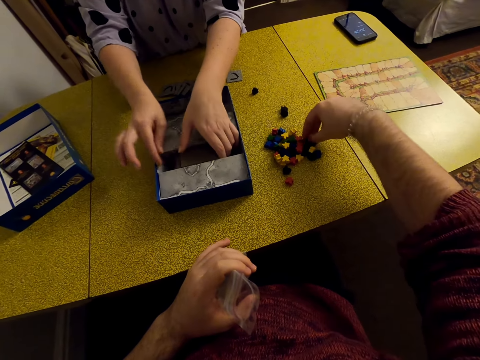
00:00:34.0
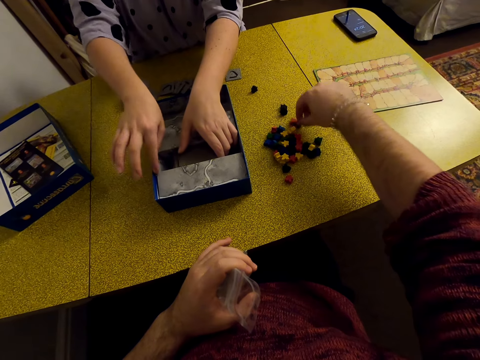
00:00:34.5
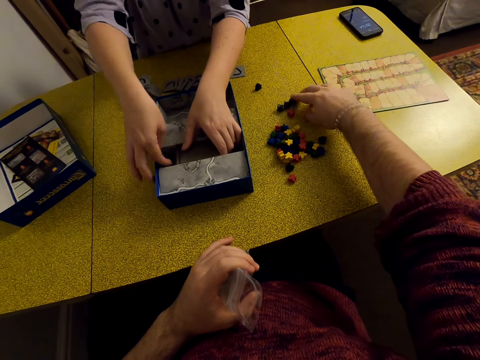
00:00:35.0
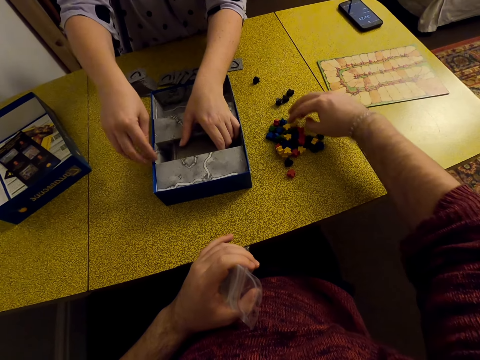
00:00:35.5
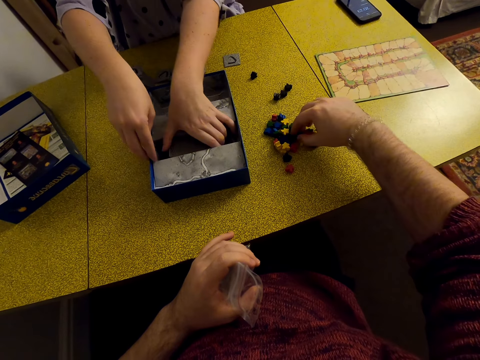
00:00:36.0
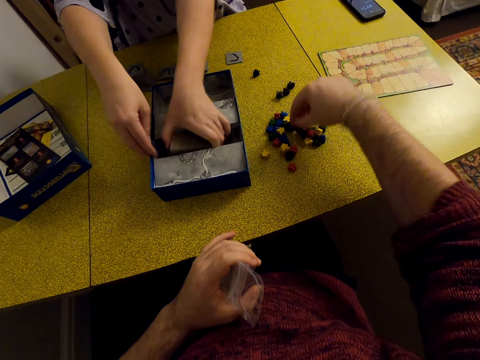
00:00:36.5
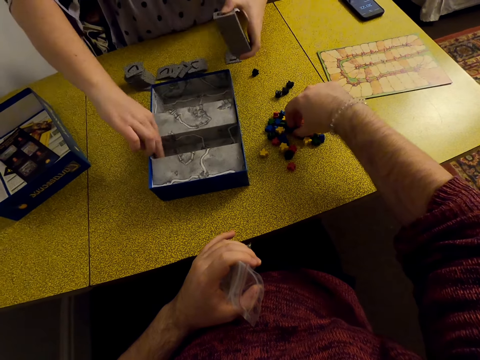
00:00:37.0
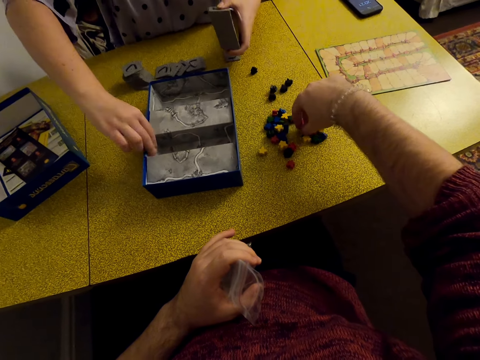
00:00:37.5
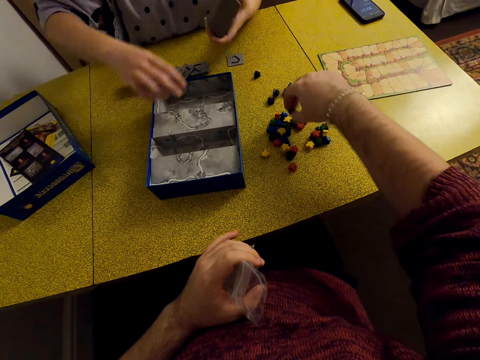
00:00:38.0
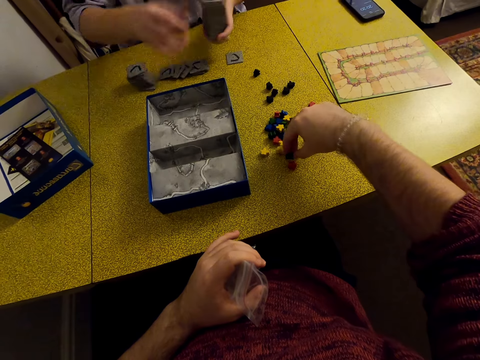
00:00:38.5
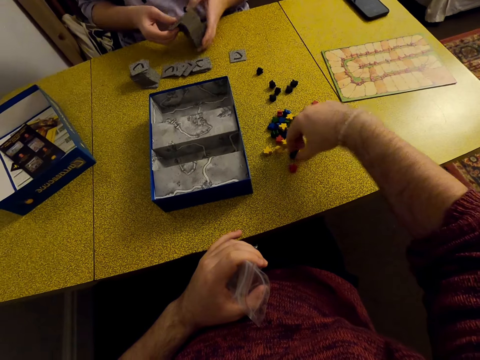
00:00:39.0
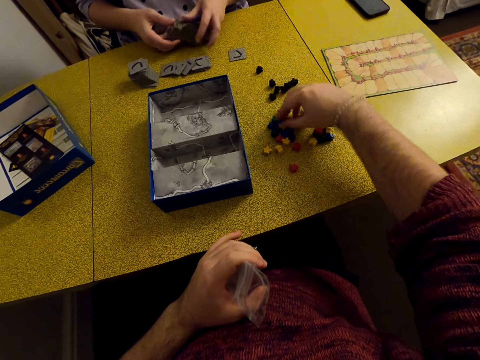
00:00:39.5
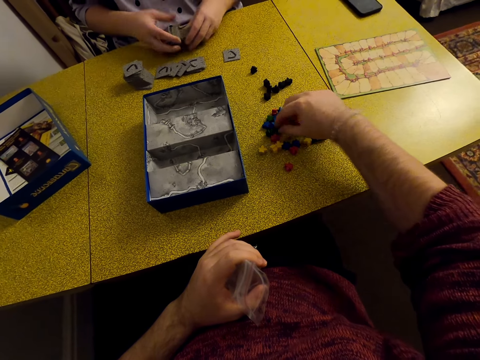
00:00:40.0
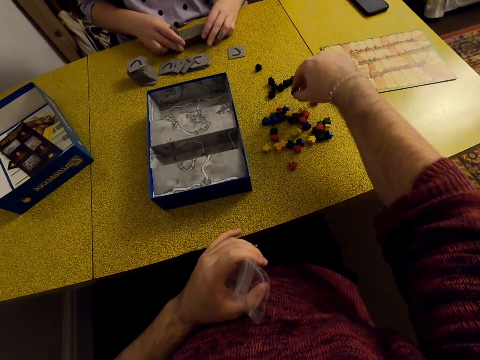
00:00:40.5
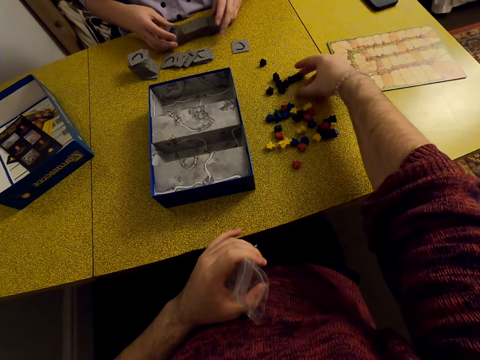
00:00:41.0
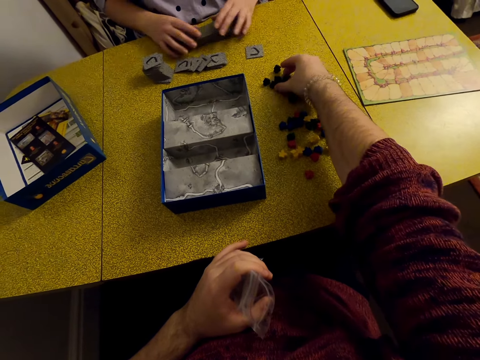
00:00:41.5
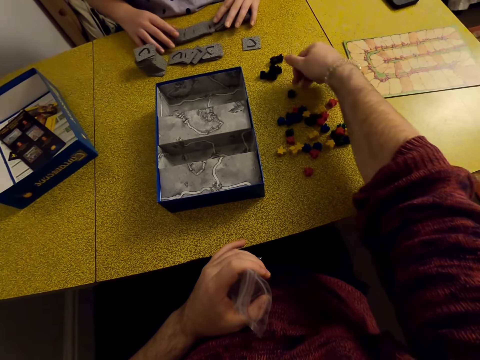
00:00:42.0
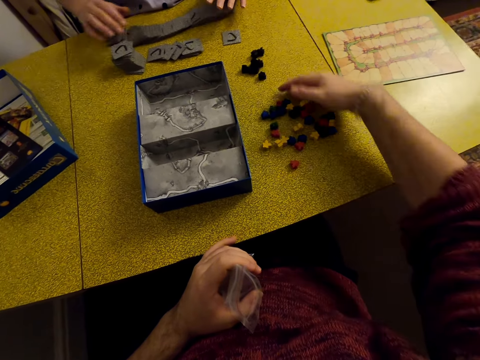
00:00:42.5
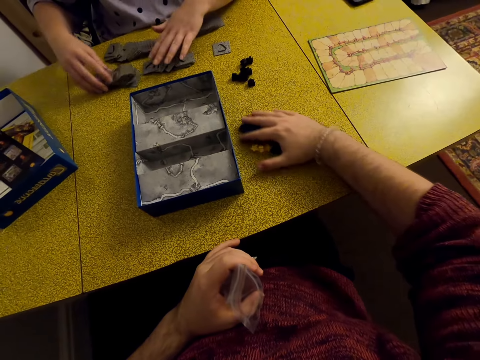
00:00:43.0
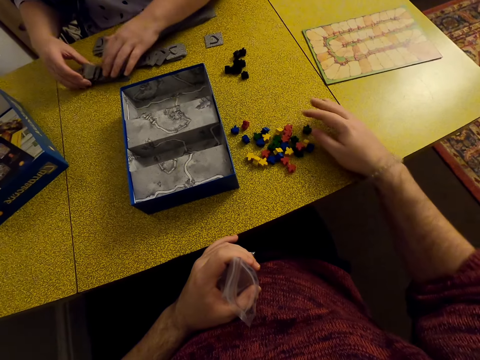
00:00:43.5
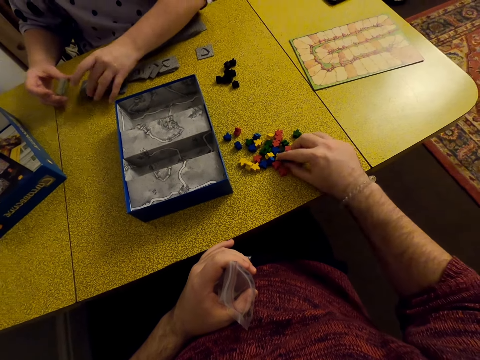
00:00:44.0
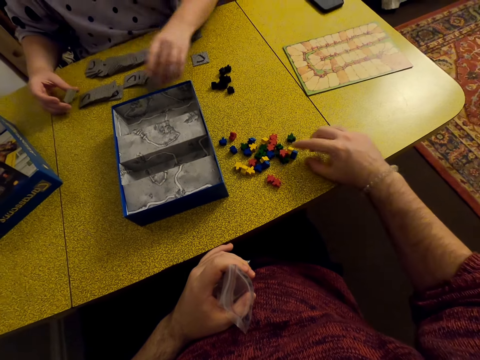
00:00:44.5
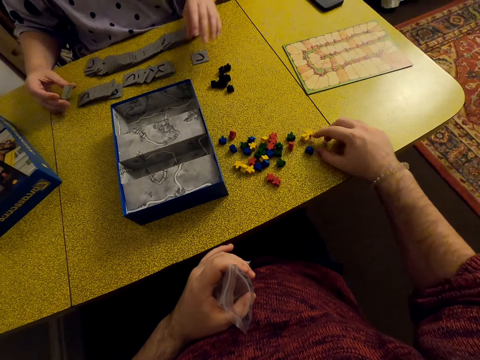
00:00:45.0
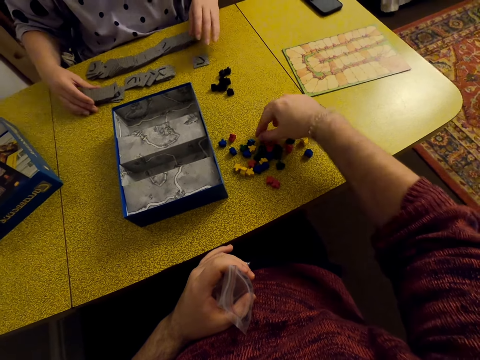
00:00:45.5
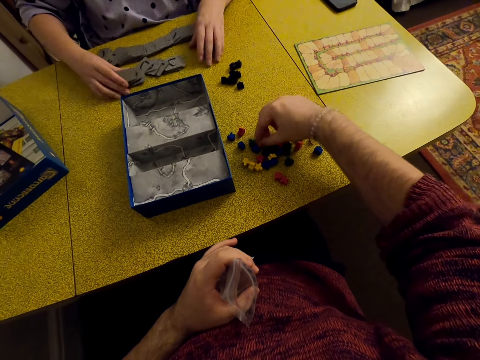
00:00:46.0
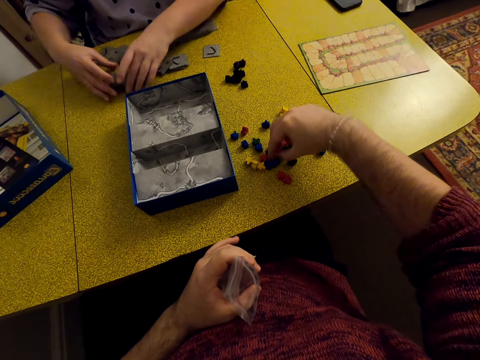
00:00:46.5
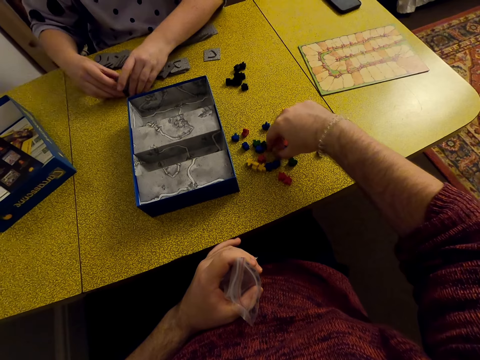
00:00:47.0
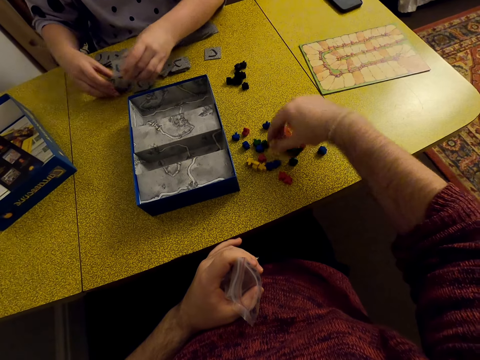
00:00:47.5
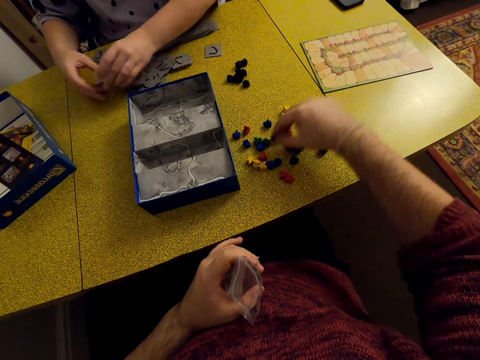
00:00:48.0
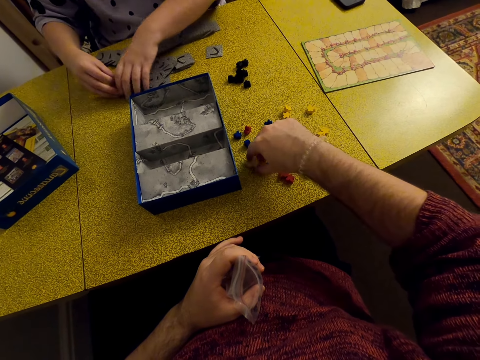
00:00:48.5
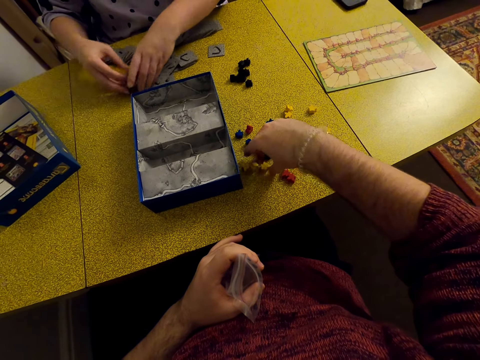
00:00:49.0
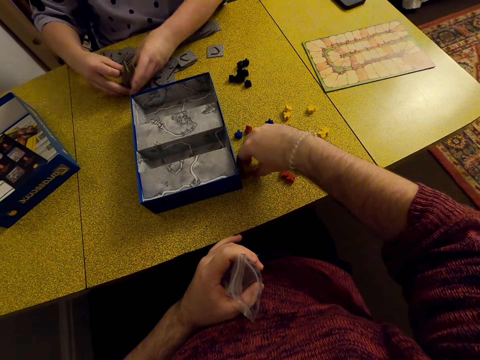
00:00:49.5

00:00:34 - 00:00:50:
The camera wearer moves the stars. They separate the meeples with color. A woman puts the cards on the table. She arranges the cards. She shuffles tiles. The camera wearer separates the meeples with color.

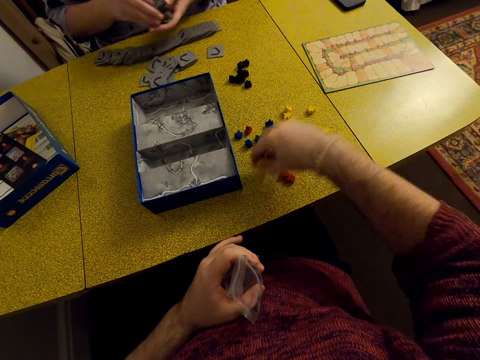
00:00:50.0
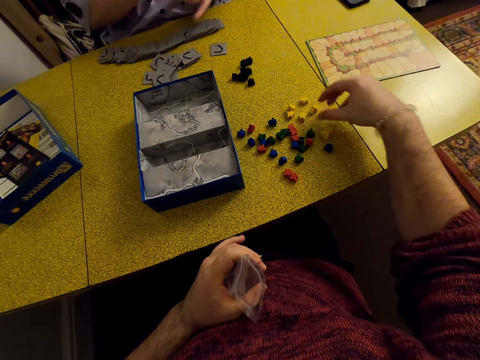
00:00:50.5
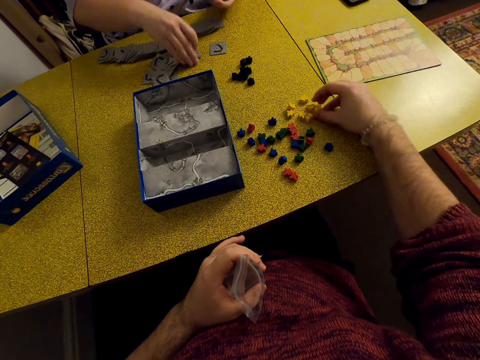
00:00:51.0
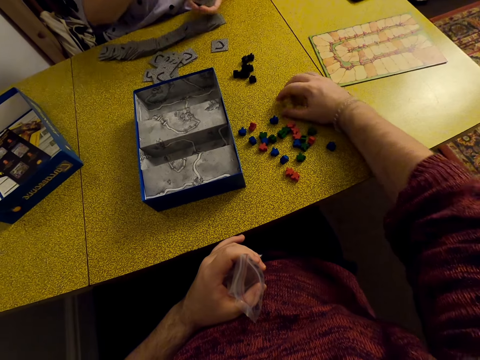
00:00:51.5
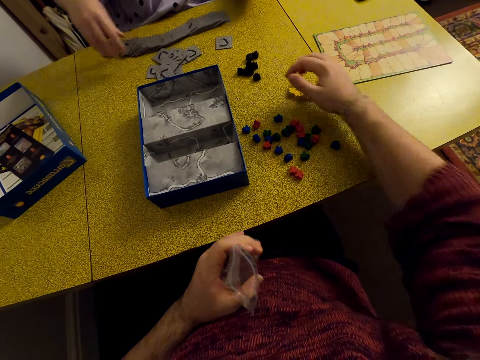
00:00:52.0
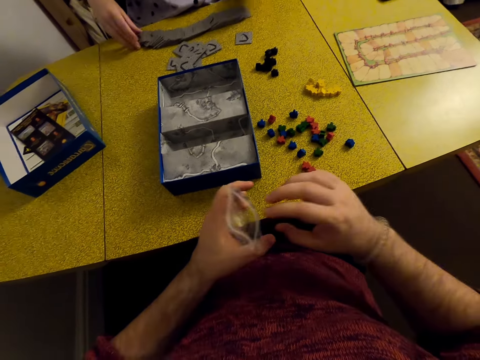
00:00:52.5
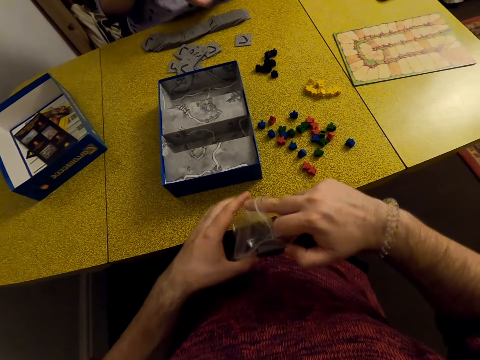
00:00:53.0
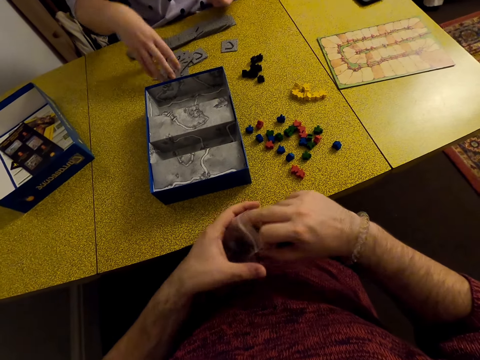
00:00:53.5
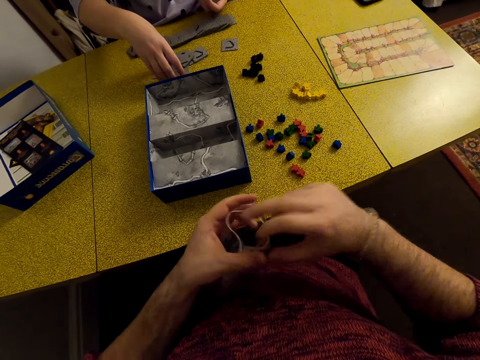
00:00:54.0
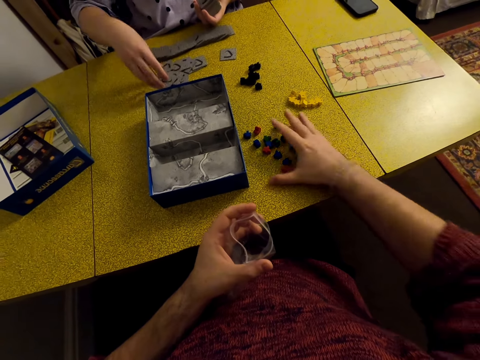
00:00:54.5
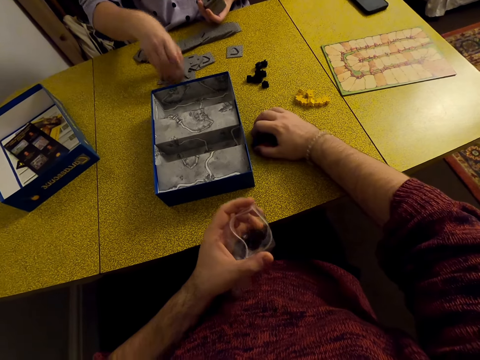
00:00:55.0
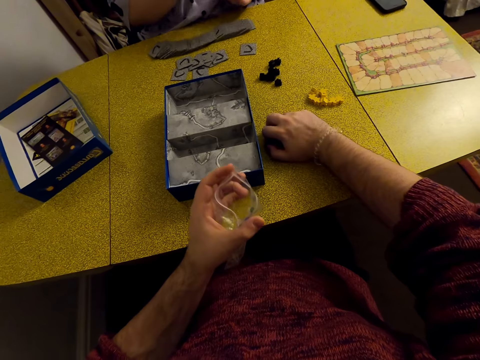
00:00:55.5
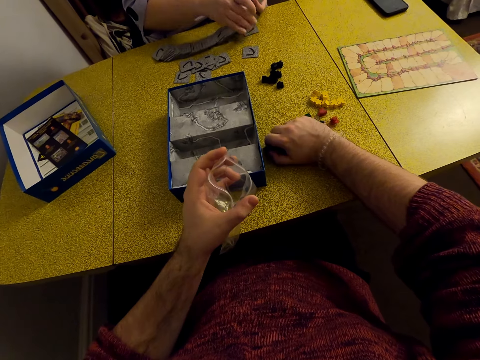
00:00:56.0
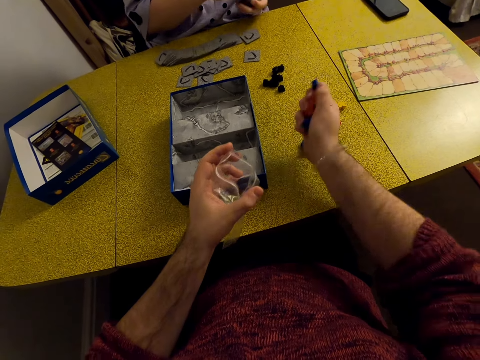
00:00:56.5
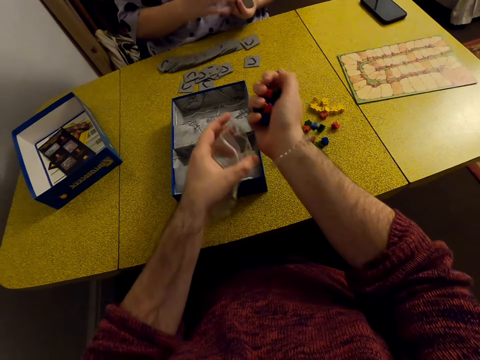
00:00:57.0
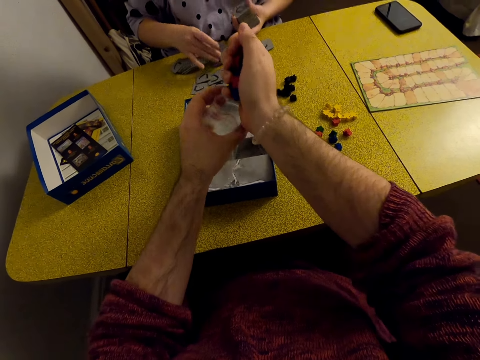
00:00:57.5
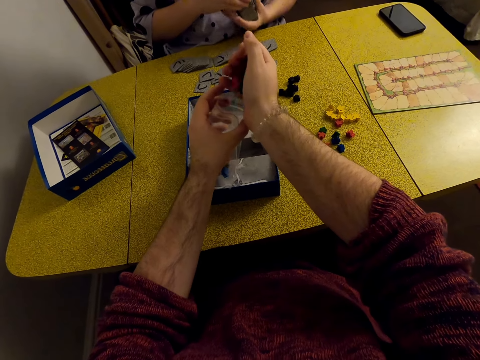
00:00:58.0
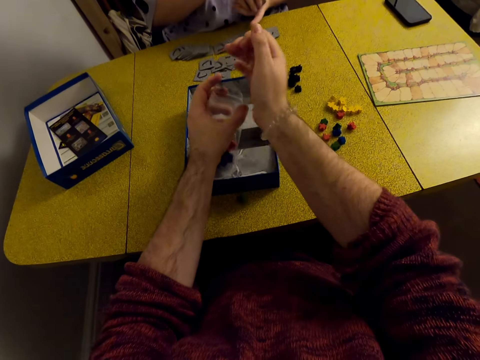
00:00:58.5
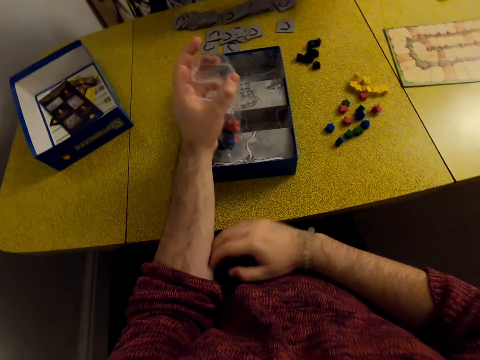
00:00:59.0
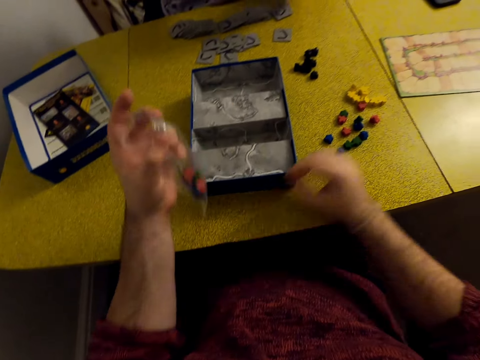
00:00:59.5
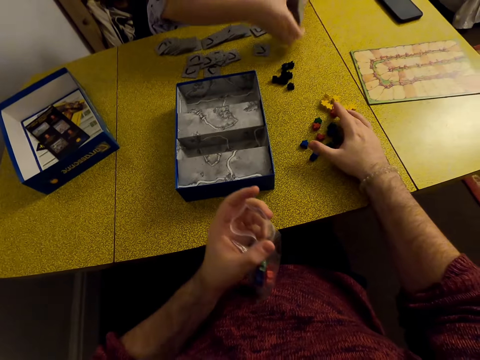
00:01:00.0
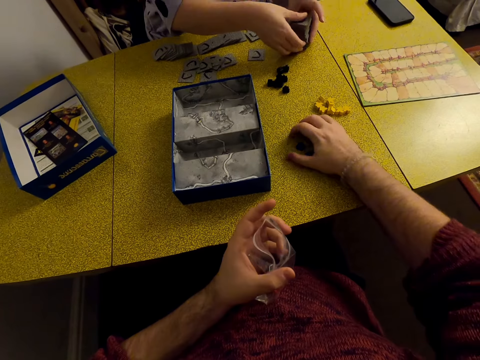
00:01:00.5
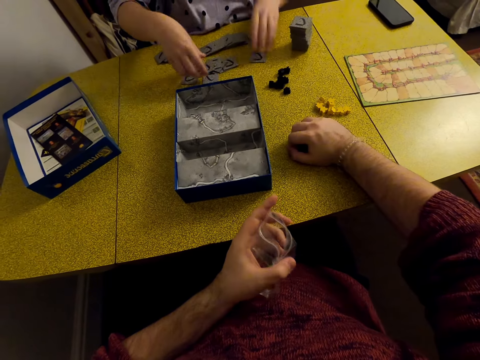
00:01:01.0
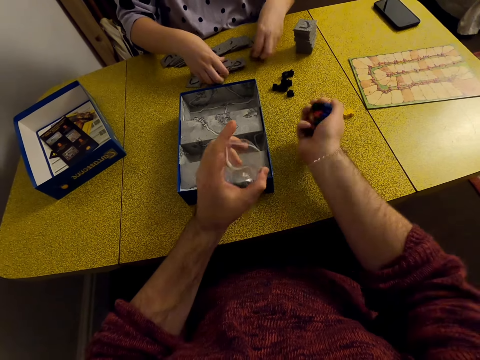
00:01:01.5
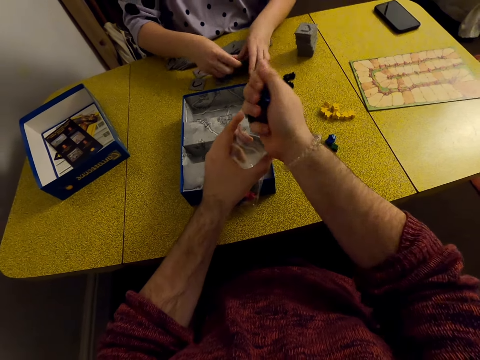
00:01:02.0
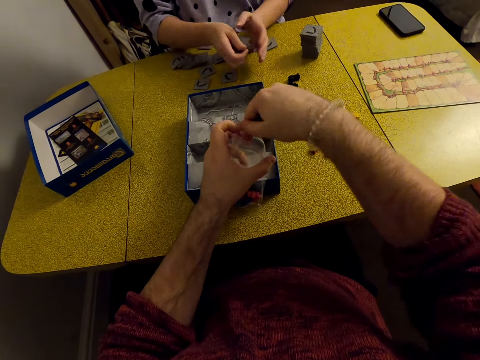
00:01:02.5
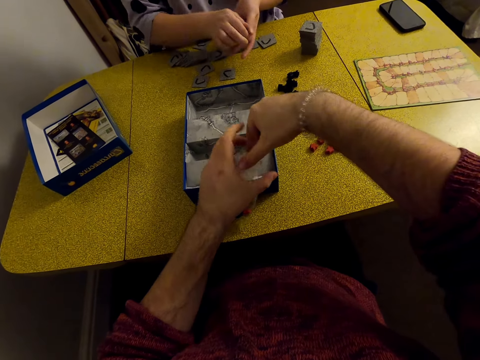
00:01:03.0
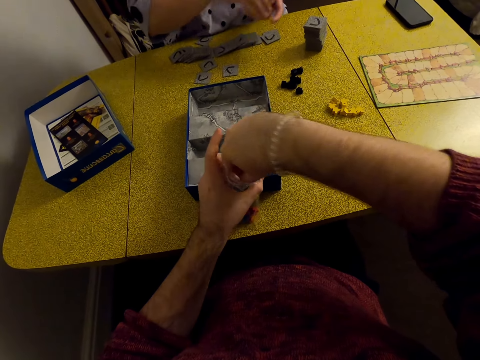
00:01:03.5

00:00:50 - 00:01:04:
The camera wearer opens a sachet. They return some meeples on the sachet.
